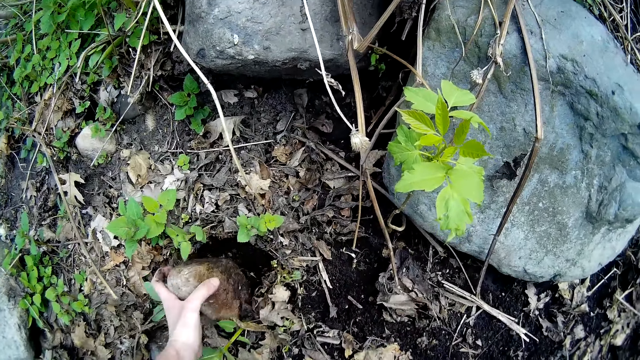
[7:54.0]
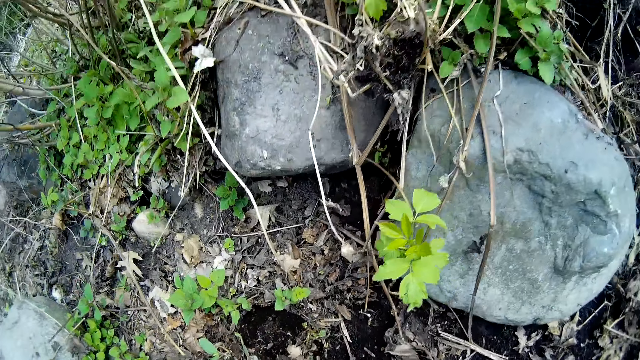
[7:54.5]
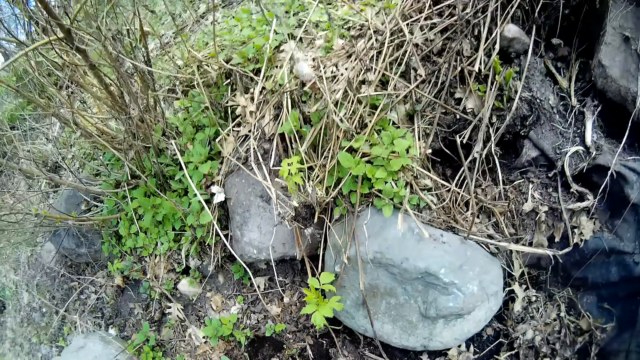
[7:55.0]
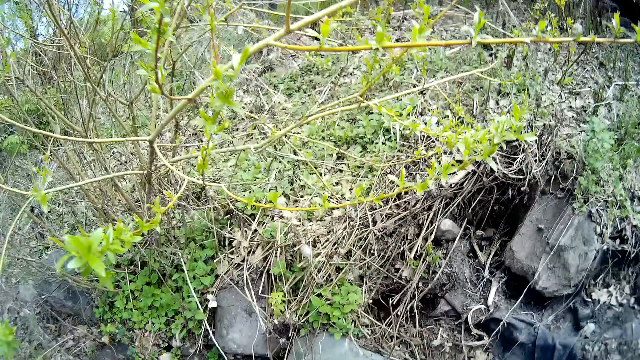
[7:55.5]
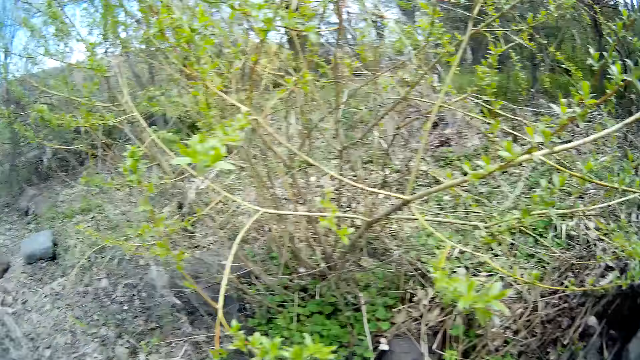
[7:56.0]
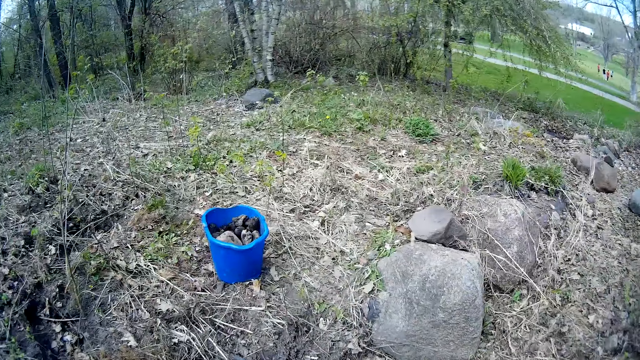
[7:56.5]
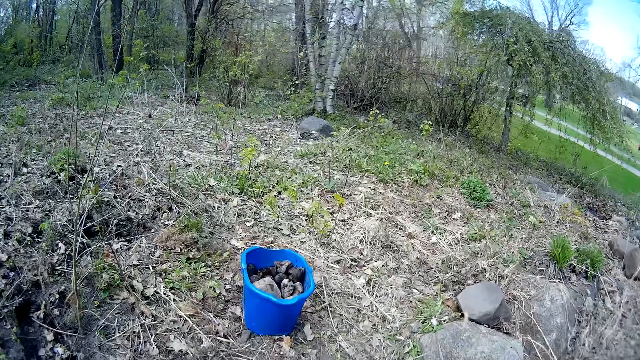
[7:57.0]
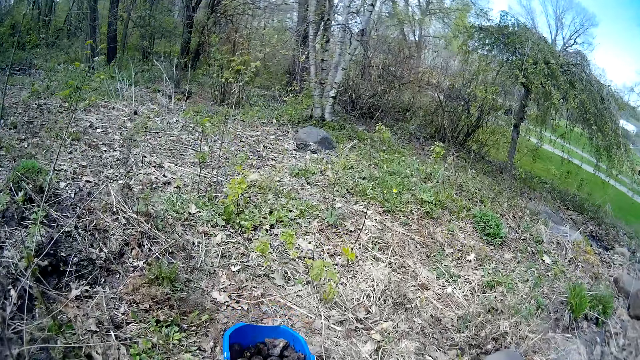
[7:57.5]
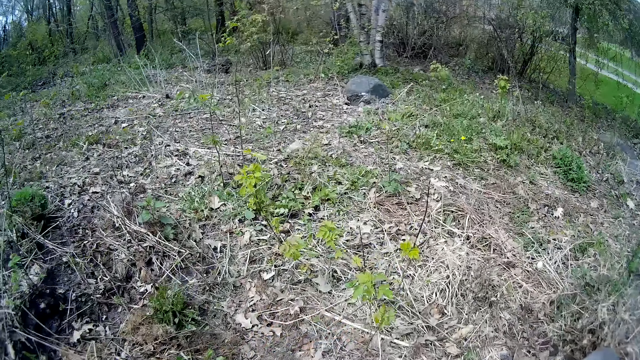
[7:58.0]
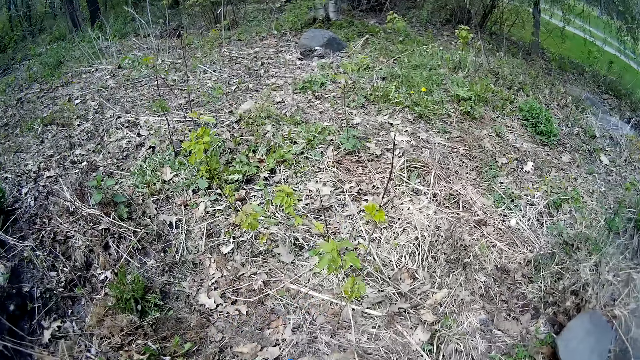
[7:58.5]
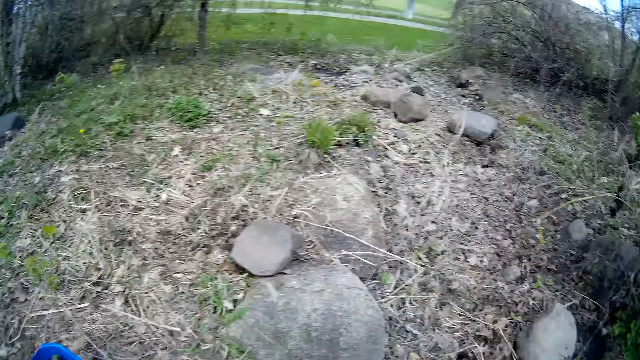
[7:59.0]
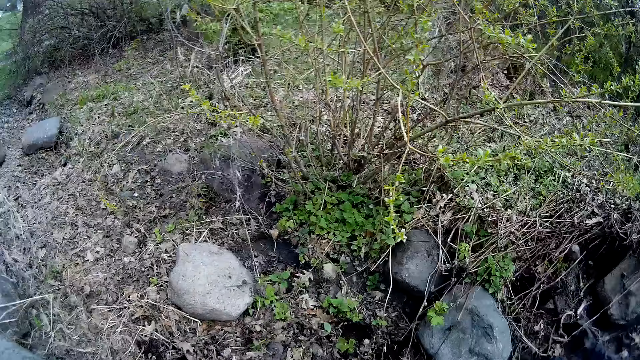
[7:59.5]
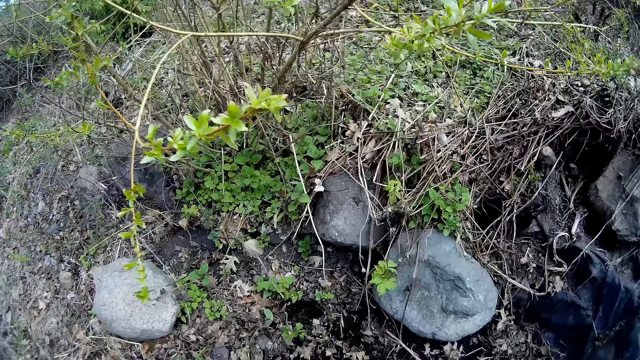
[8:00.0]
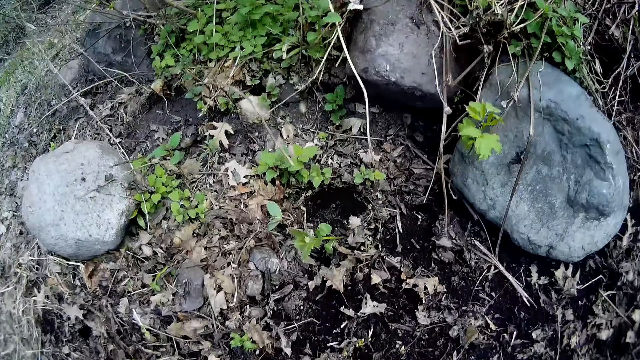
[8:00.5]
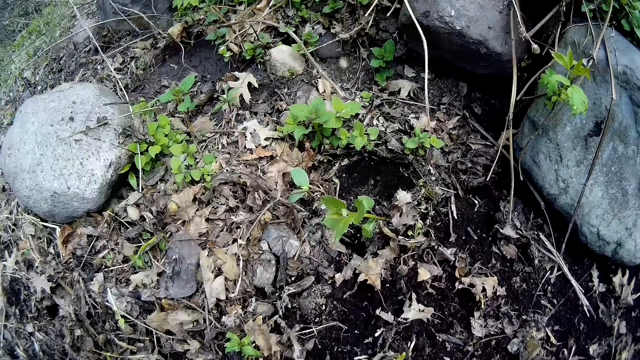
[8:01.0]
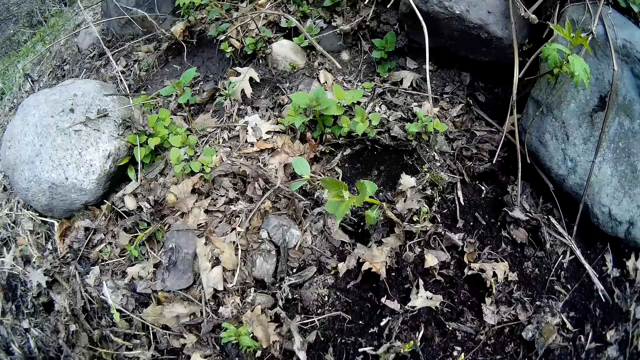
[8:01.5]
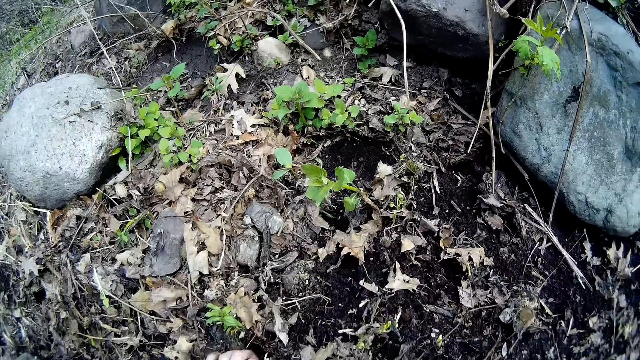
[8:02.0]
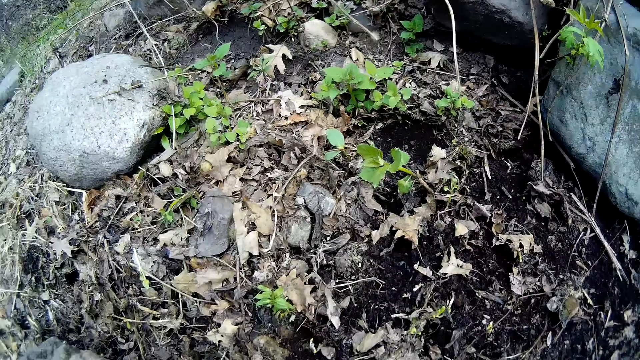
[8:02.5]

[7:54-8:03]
The camera wearer carries the stone. They walk towards the blue bucket on the ground. They walk away from the blue bucket.

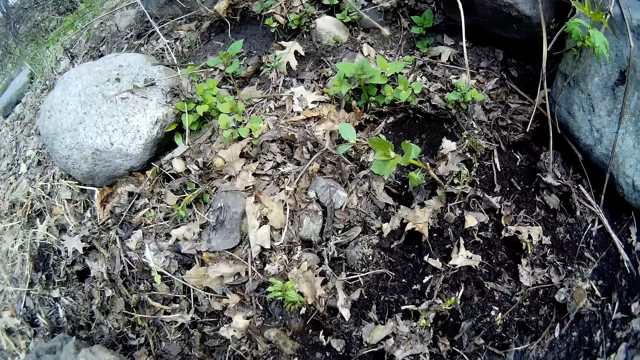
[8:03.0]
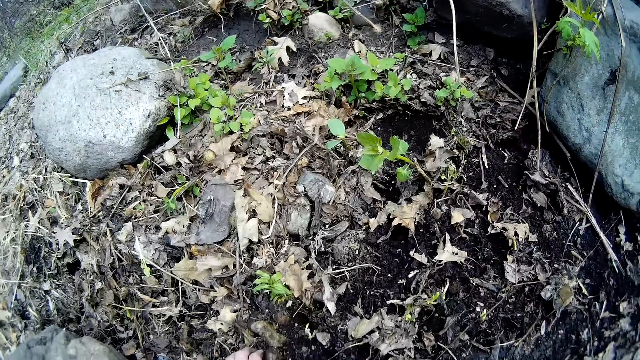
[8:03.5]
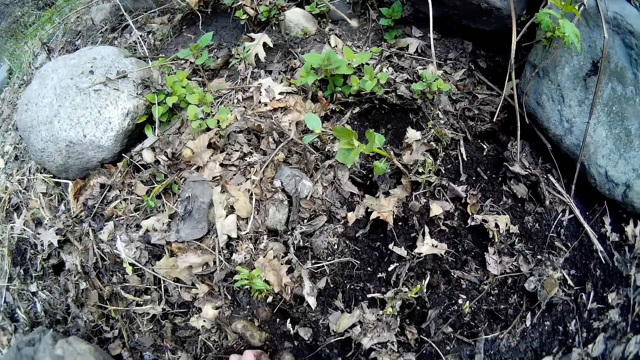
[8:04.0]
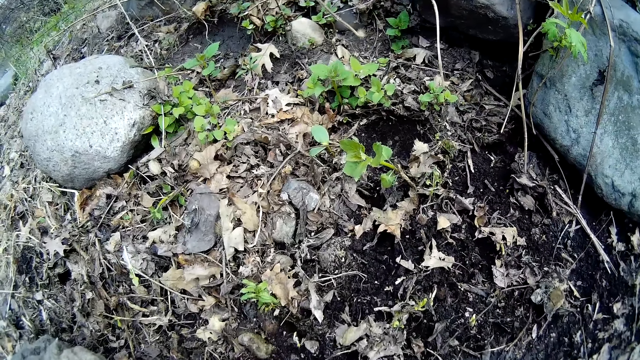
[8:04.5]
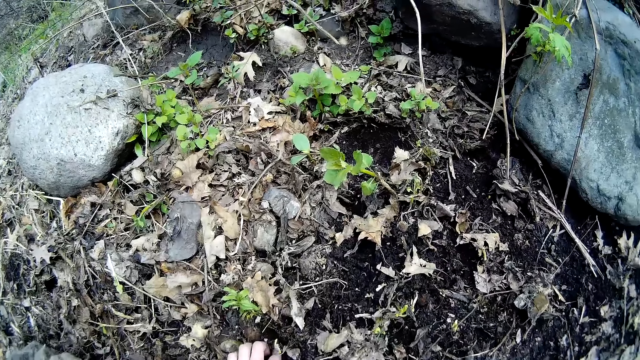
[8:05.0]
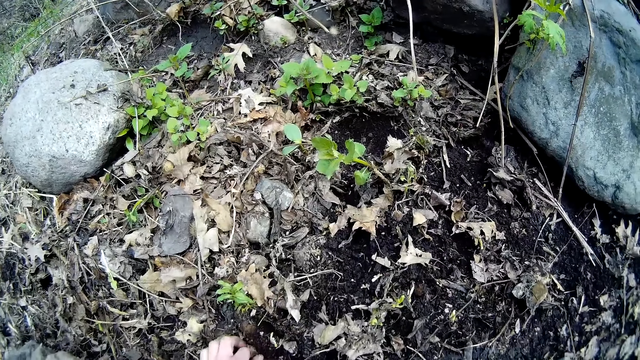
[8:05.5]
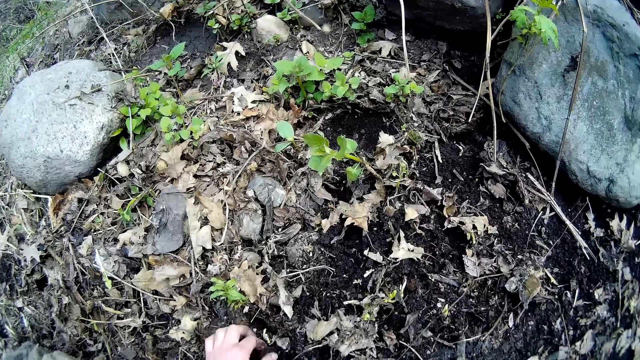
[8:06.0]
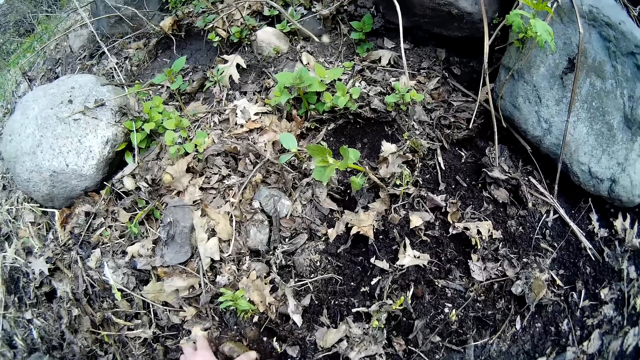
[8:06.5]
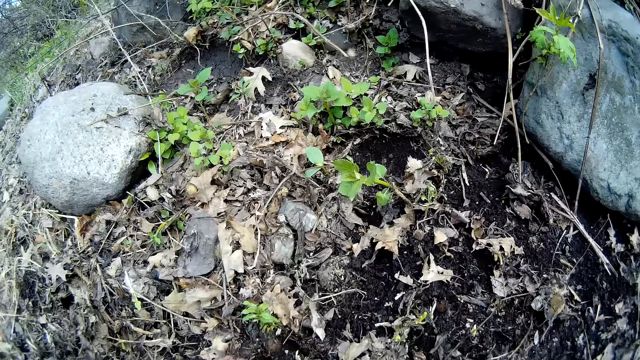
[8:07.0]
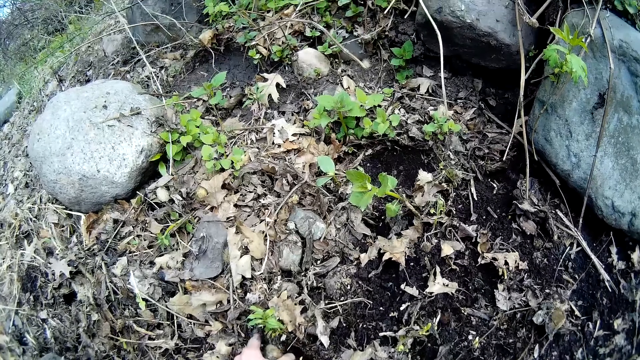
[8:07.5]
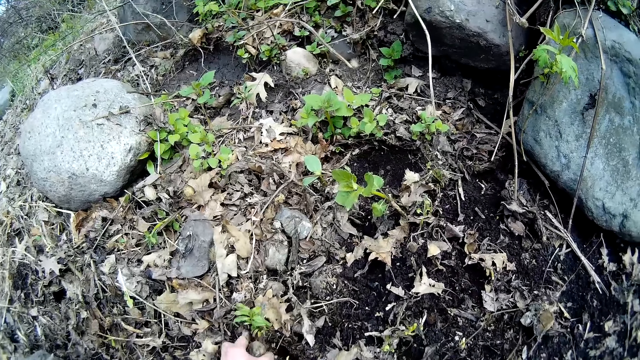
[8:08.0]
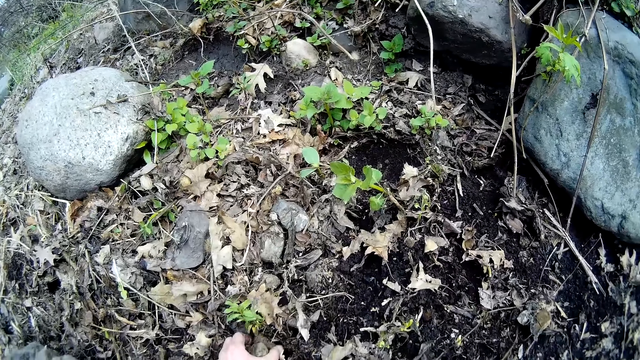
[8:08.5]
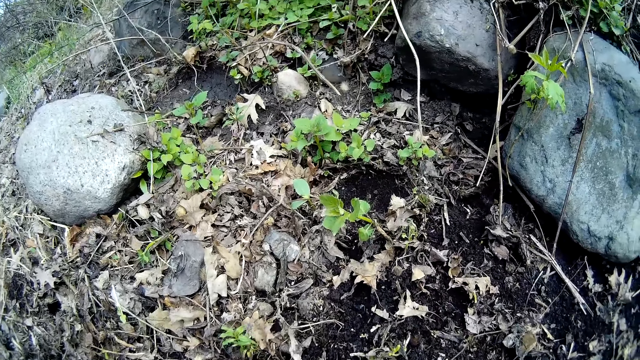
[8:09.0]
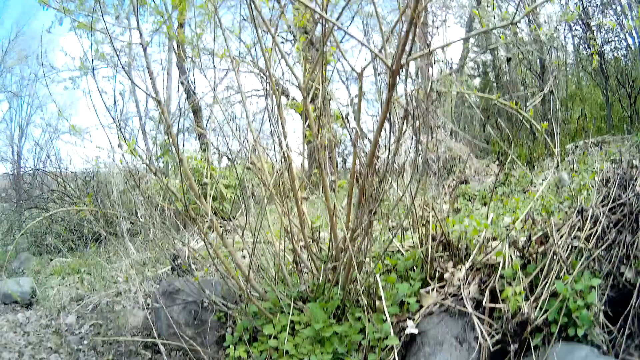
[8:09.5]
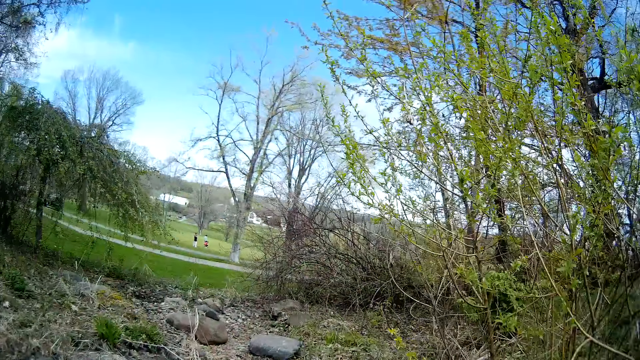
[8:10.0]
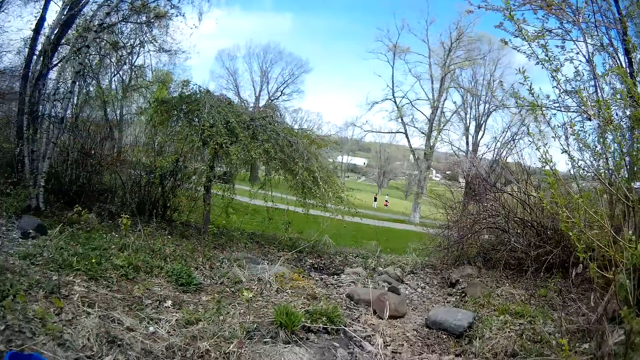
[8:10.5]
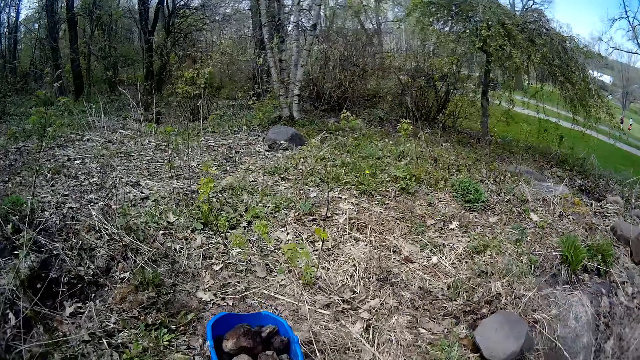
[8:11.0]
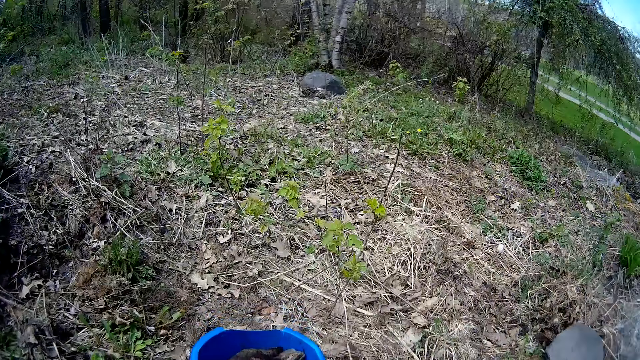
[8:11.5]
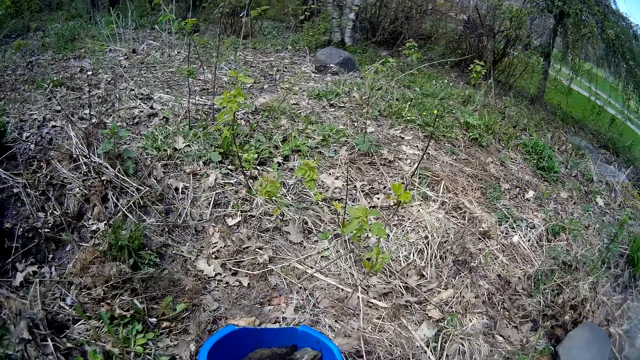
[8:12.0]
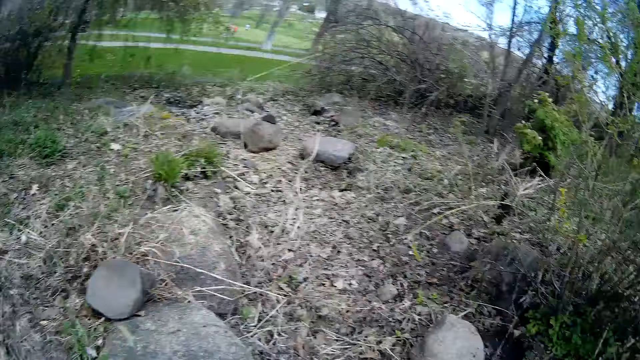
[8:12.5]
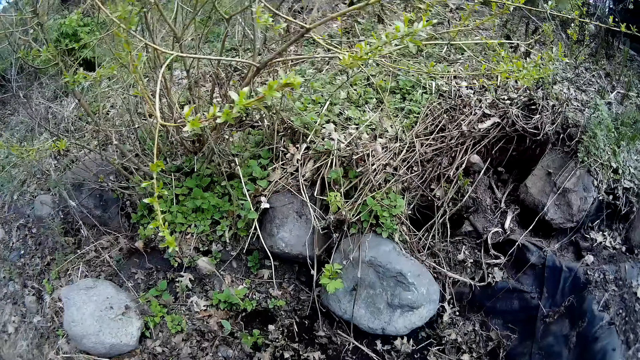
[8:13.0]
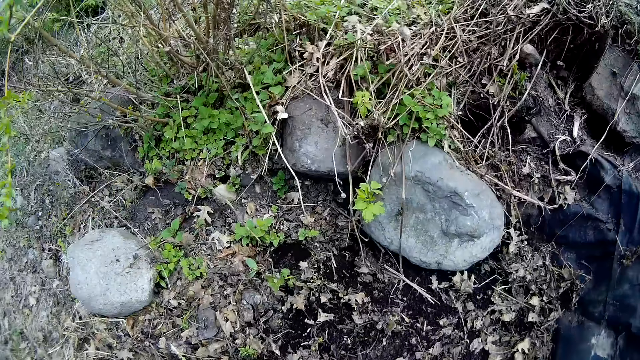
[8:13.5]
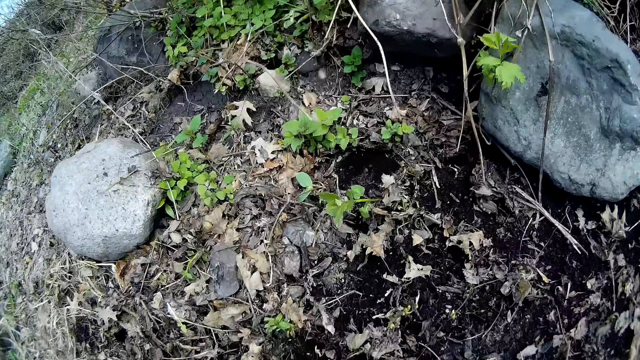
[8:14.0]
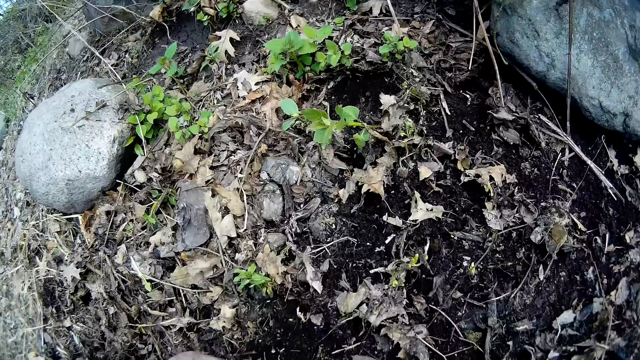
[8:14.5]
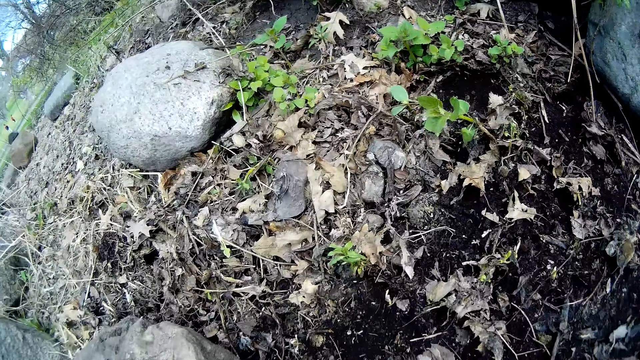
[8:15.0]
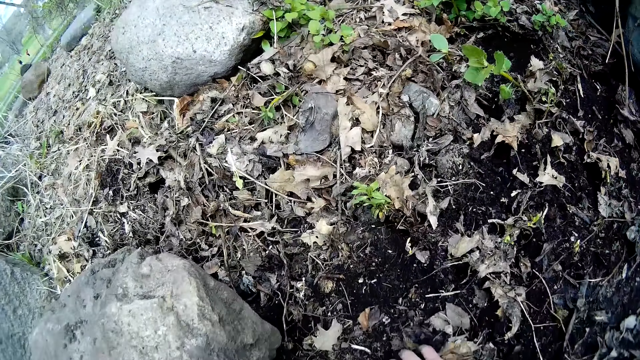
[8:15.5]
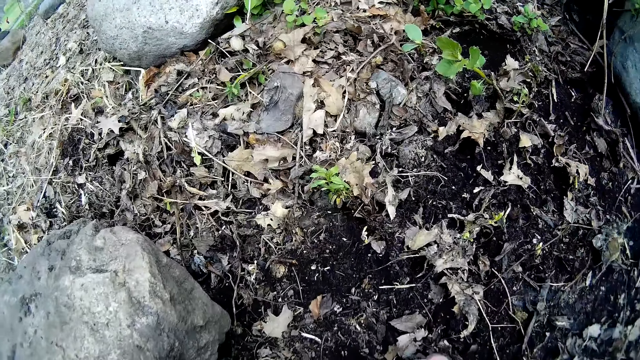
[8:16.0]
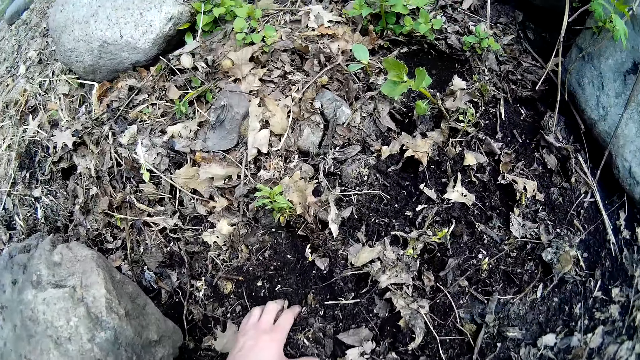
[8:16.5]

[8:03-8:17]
The camera wearer moves the hand on the dried leaves. She picks a stone from the ground with her left hand repeatedly. She walks towards the blue bucket on the ground. She walks away from the blue bucket. She clears debris from the ground with her right hand. She clears debris from the ground with her left hand.
